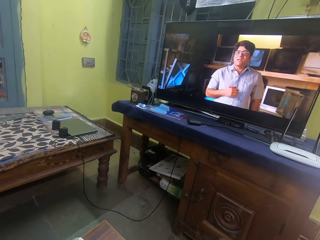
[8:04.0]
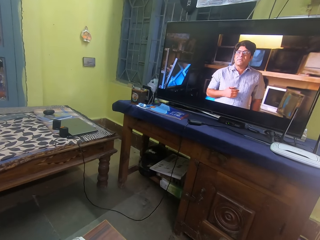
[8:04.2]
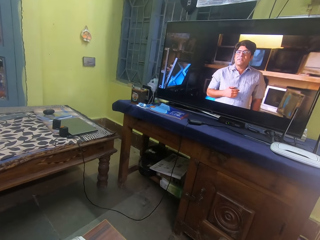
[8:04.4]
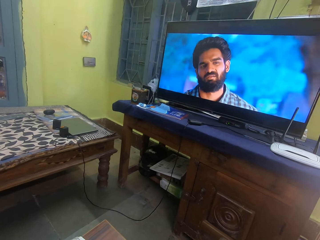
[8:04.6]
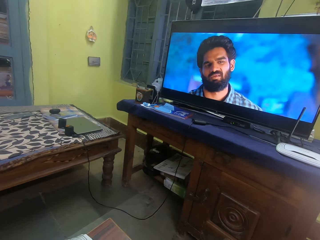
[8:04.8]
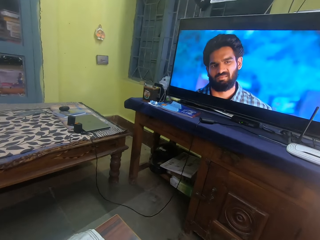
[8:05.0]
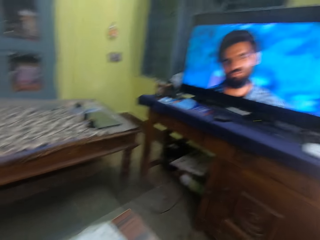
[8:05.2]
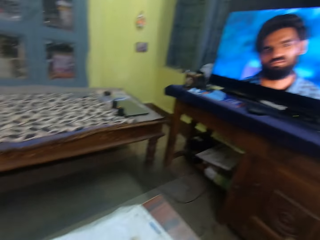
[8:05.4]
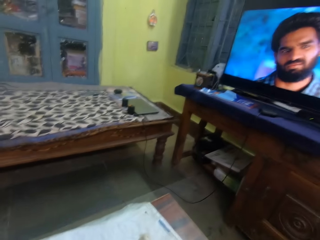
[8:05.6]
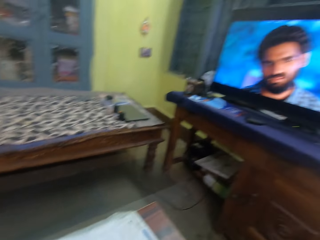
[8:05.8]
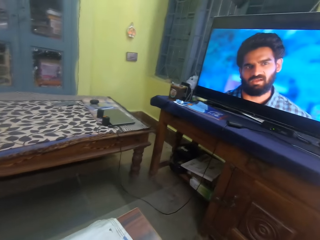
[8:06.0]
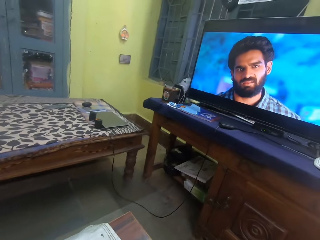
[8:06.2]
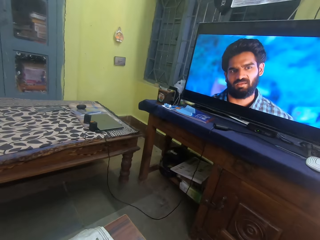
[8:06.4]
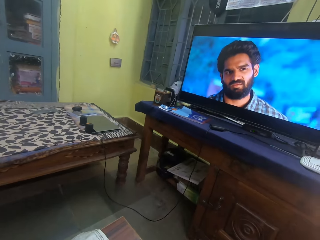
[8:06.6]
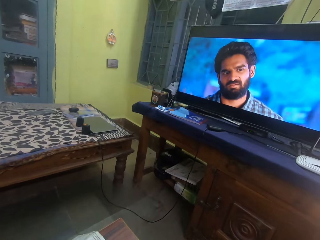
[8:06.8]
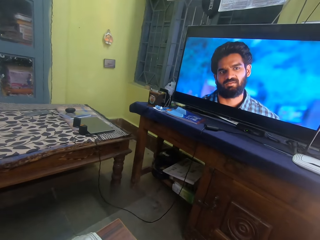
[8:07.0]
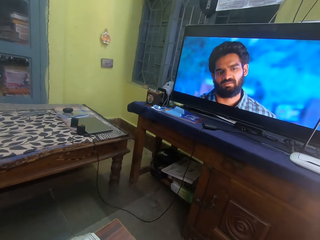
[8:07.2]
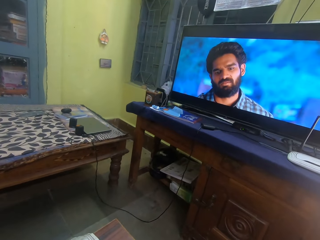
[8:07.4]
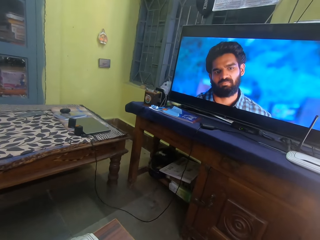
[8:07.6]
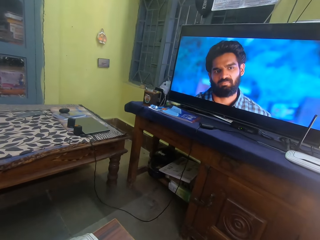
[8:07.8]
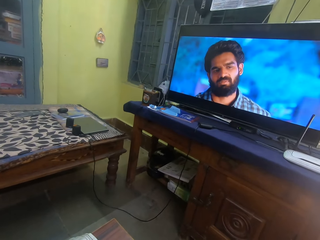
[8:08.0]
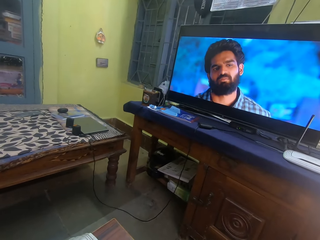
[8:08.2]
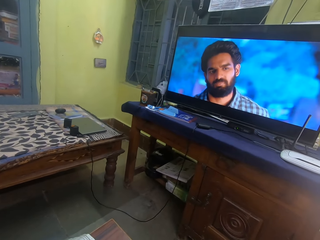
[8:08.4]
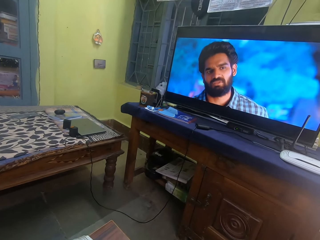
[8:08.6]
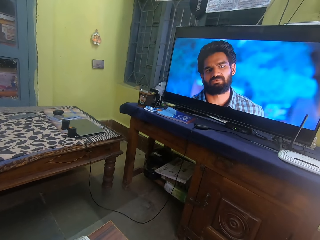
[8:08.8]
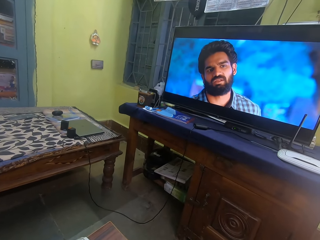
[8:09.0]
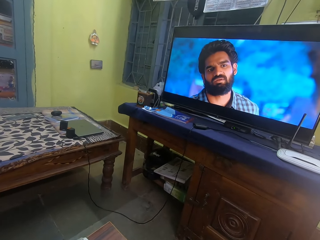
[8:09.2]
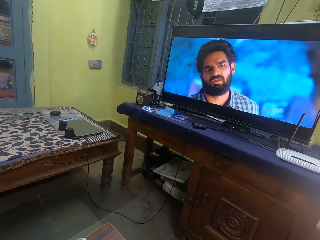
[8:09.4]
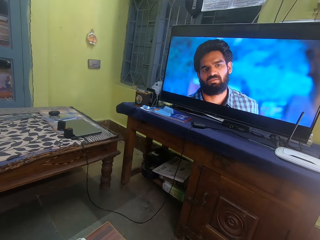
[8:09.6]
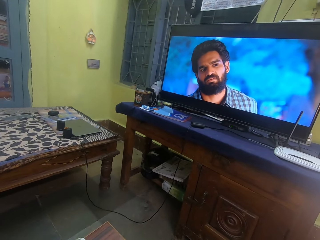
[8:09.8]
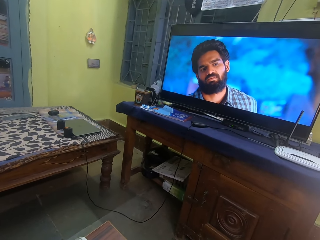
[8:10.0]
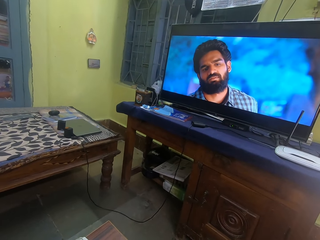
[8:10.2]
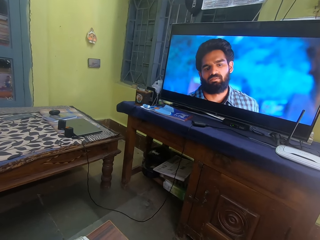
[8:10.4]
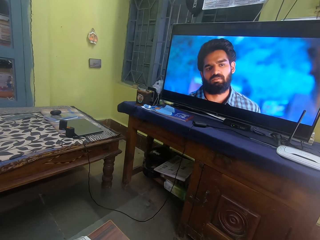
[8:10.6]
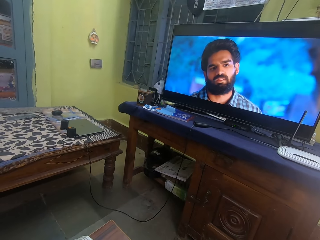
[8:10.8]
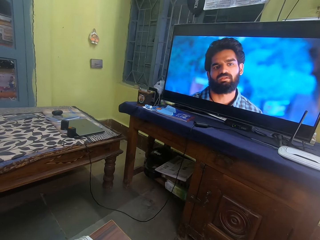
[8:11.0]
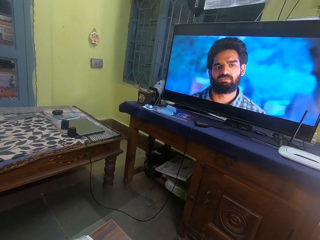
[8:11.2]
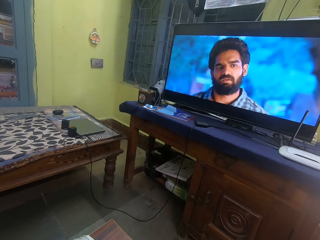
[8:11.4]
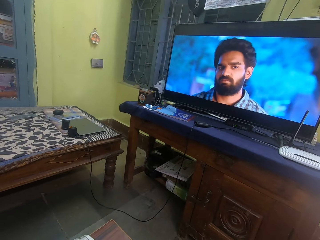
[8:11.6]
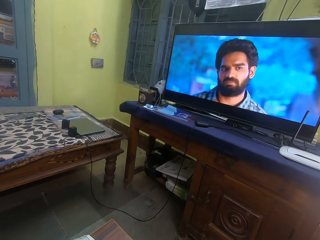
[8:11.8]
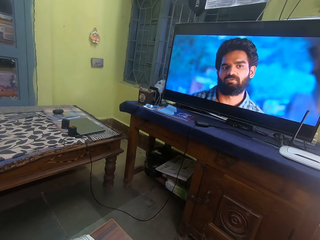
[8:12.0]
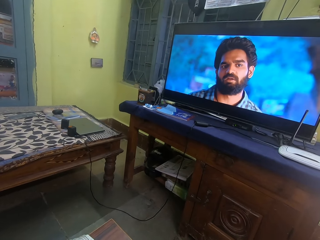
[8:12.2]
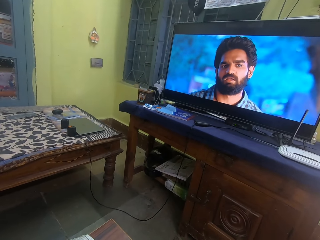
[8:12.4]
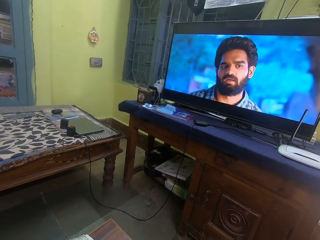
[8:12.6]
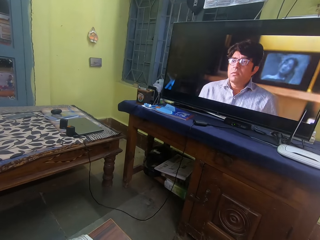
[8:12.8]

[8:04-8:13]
The camera wearer looks on a table. They watch a television.

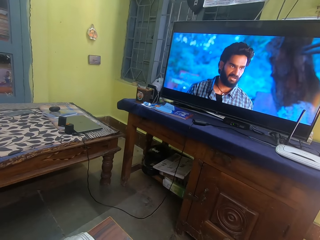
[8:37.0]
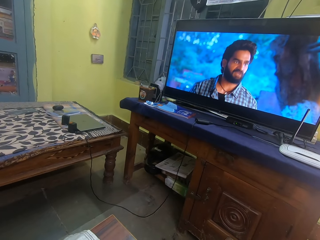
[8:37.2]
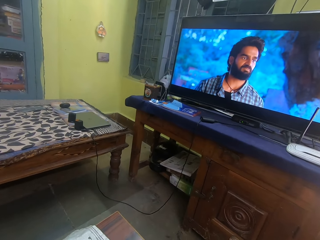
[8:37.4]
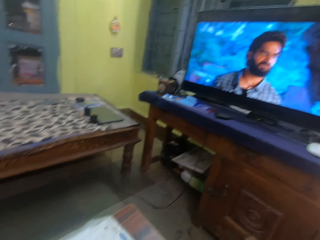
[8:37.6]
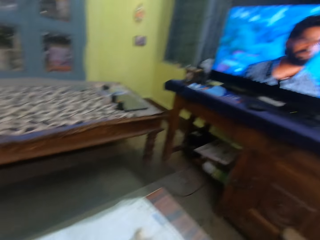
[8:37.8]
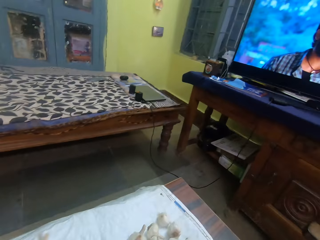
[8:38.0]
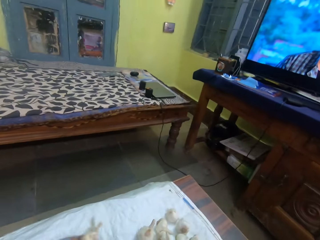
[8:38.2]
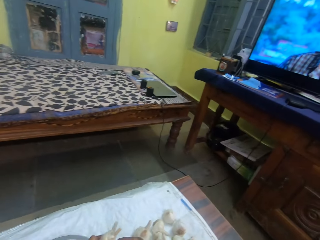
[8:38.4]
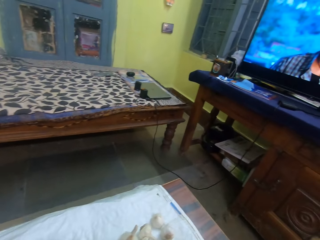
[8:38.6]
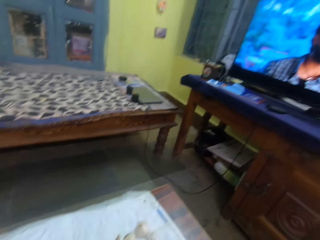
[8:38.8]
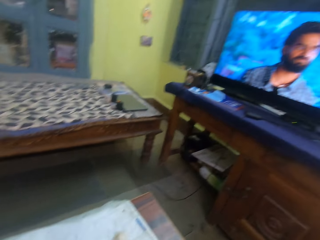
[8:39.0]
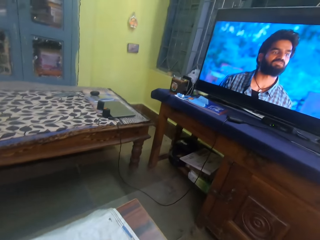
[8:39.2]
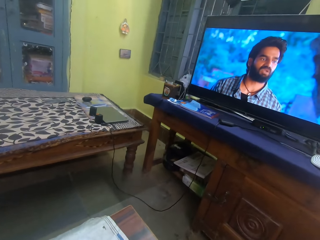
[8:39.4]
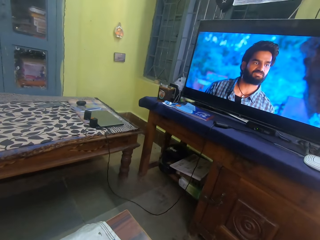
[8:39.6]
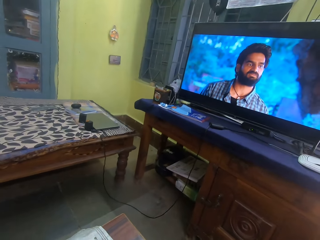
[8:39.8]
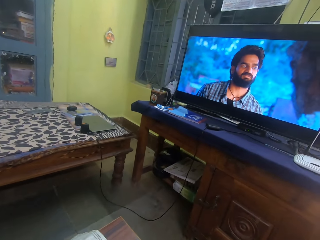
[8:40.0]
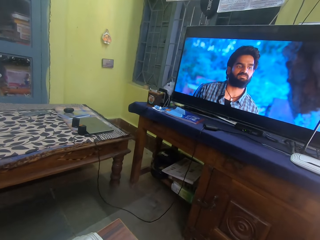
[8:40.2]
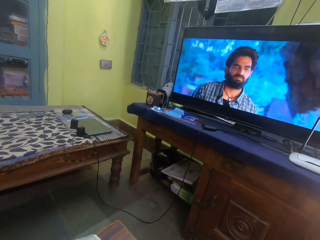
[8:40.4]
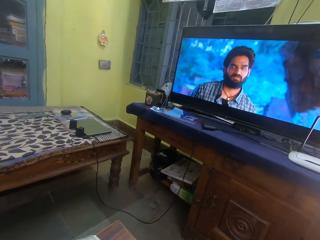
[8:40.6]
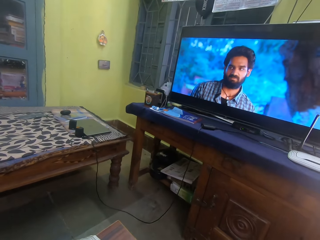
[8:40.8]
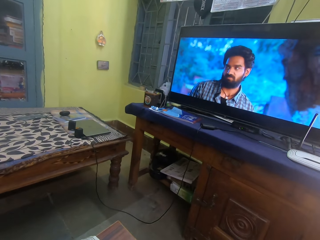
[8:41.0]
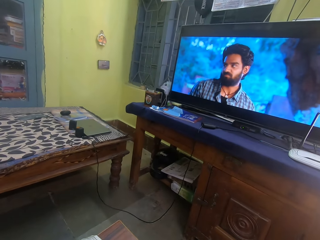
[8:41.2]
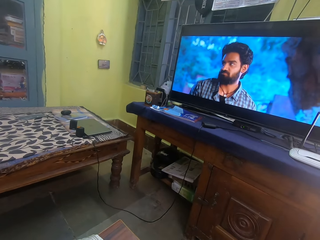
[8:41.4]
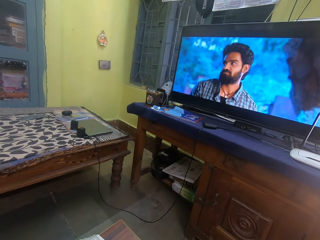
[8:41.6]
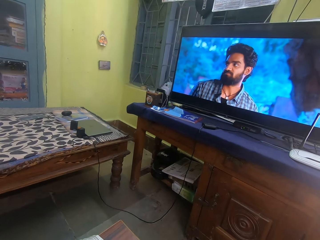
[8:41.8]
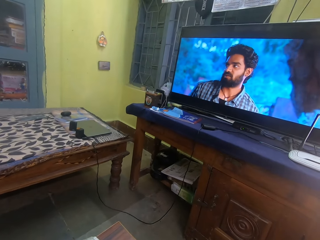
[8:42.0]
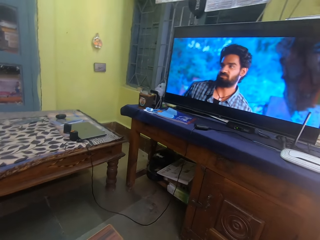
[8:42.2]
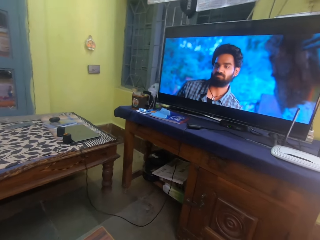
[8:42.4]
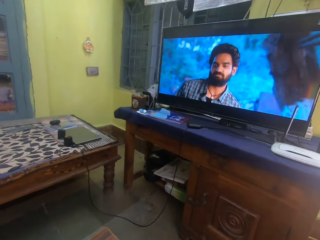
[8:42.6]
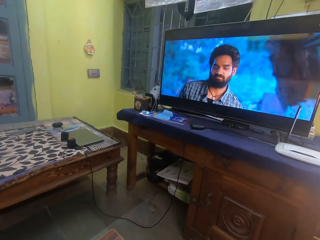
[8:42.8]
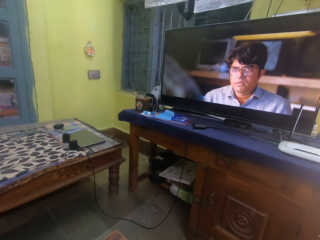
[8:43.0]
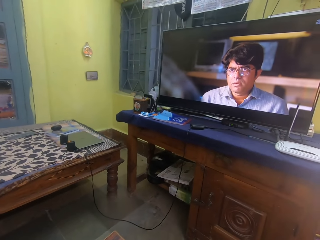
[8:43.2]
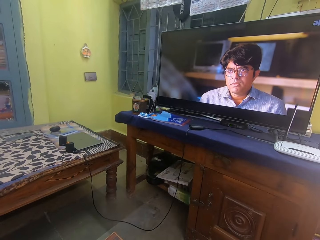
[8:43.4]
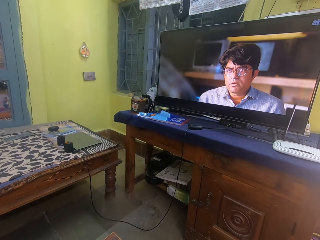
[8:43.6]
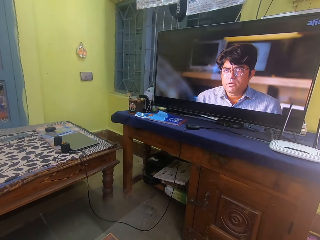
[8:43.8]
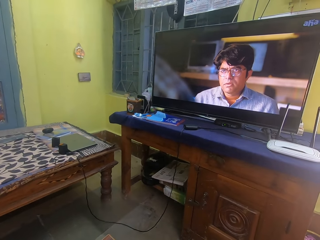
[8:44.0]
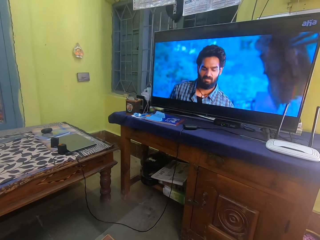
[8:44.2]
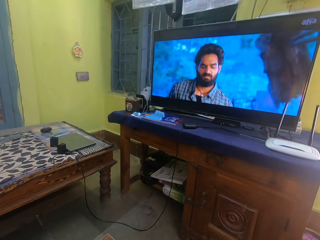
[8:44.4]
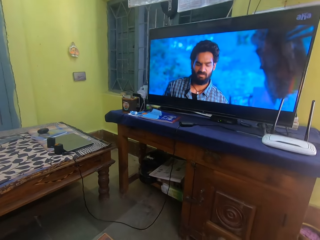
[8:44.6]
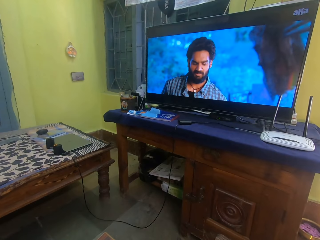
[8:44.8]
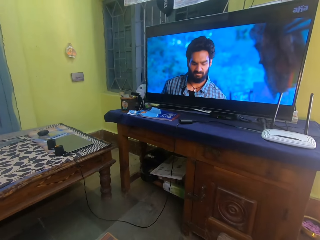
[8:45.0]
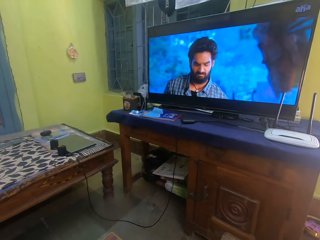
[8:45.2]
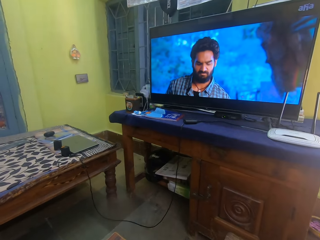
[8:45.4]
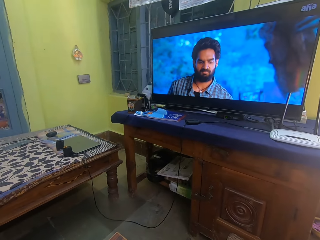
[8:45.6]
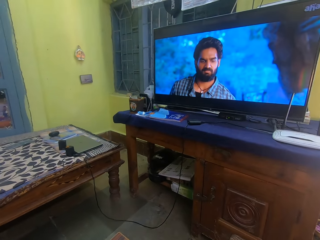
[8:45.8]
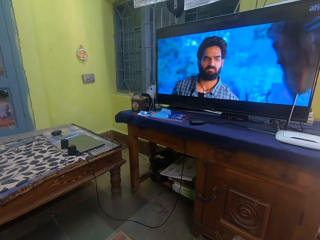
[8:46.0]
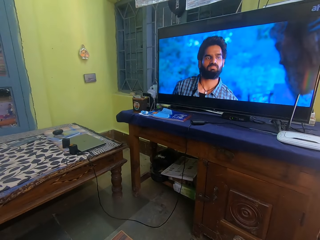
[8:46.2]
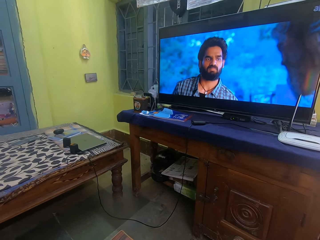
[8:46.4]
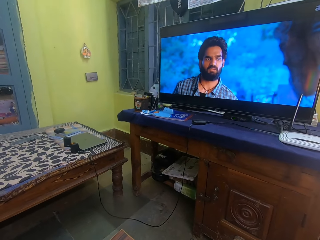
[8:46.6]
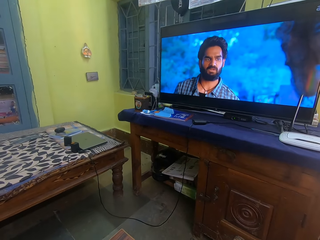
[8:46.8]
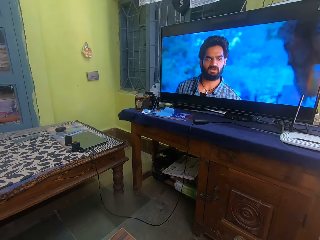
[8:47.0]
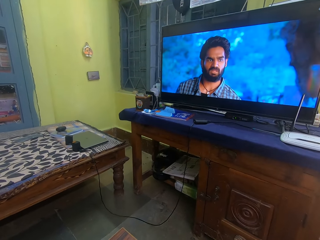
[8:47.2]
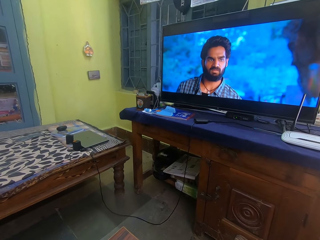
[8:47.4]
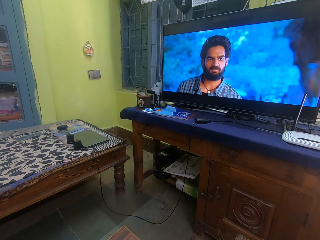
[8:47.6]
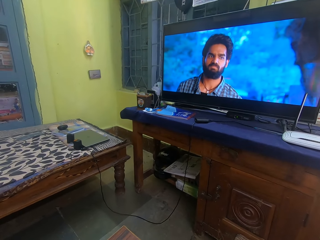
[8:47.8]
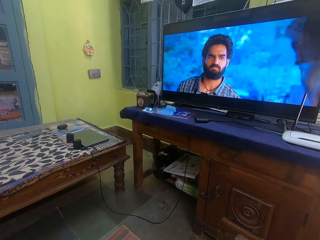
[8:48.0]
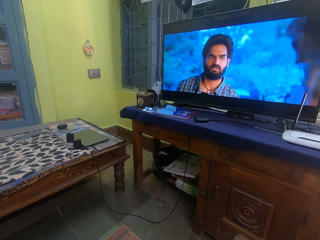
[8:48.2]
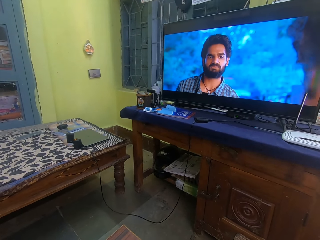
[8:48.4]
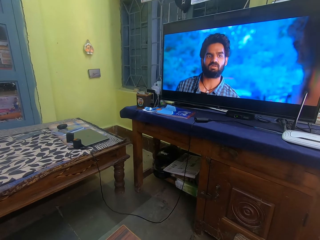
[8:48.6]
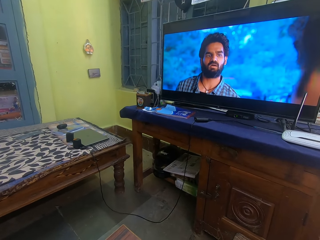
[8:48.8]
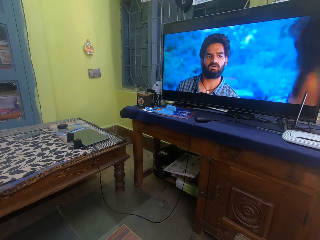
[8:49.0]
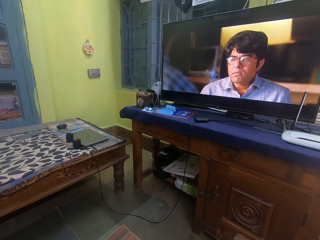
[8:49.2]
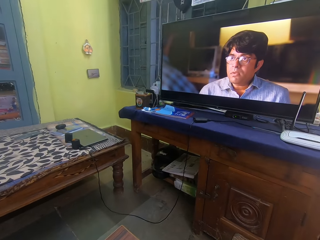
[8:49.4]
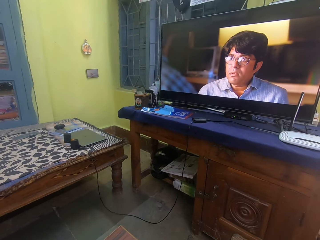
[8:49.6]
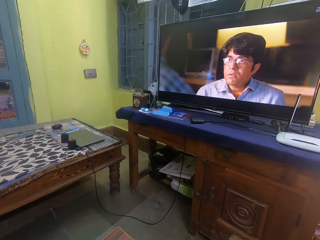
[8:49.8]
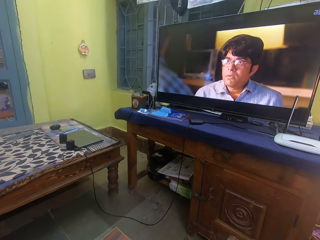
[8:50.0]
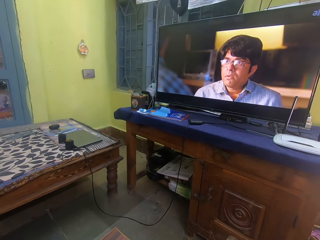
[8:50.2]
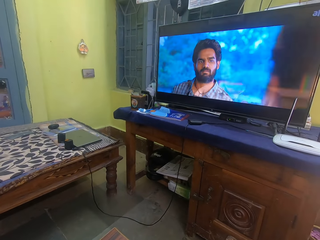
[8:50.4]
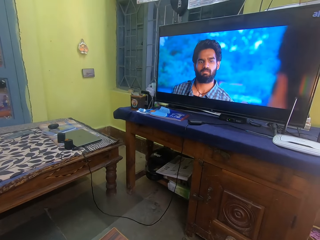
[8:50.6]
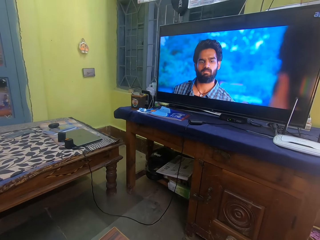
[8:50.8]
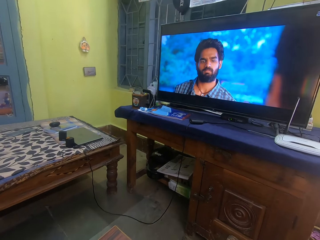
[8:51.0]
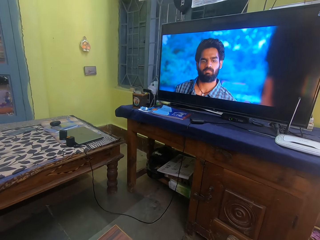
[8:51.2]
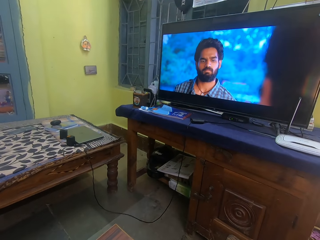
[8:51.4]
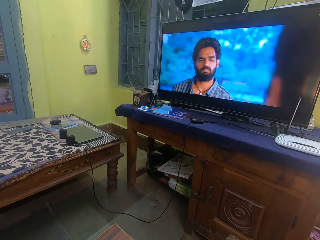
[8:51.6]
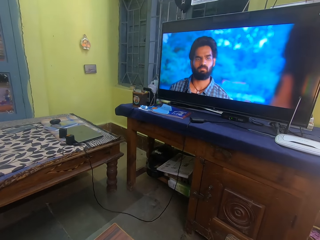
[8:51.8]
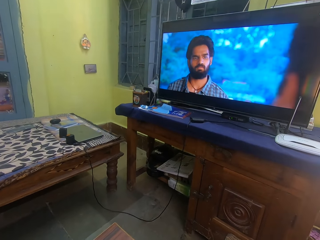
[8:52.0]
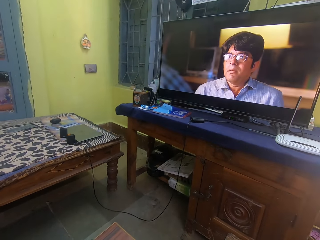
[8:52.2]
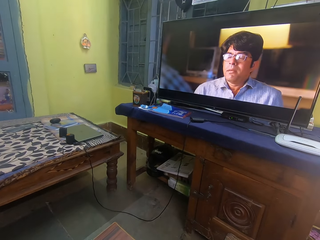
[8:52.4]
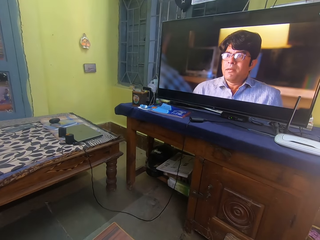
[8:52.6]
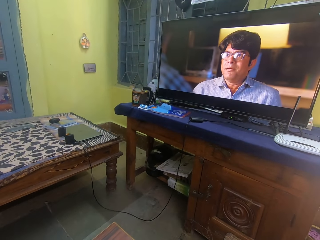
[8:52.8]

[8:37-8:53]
The camera wearer looks at a table. They watch a television.
